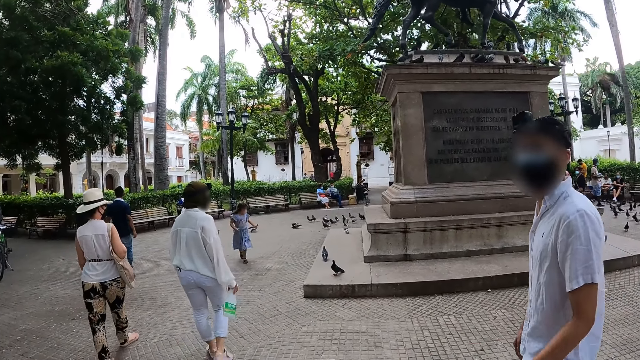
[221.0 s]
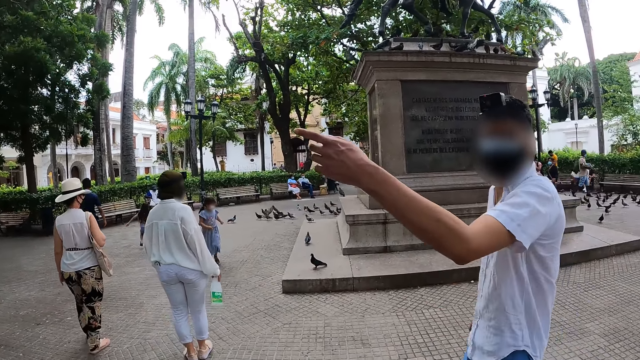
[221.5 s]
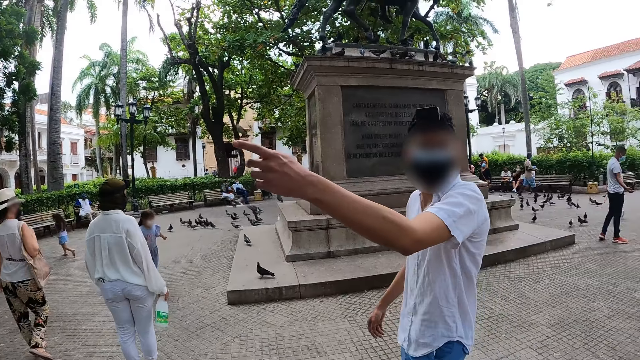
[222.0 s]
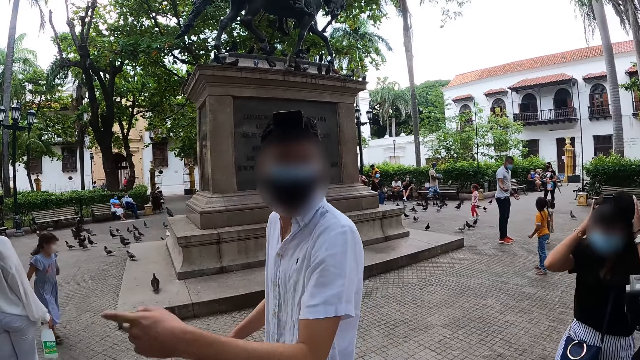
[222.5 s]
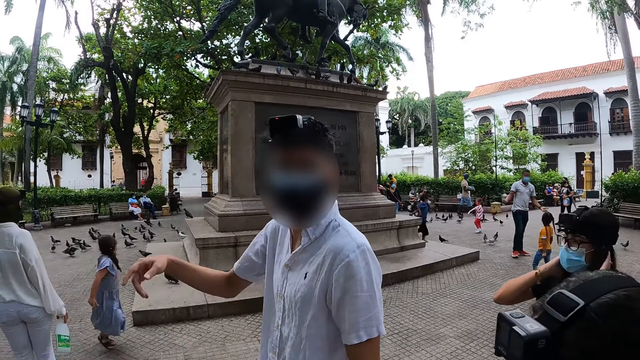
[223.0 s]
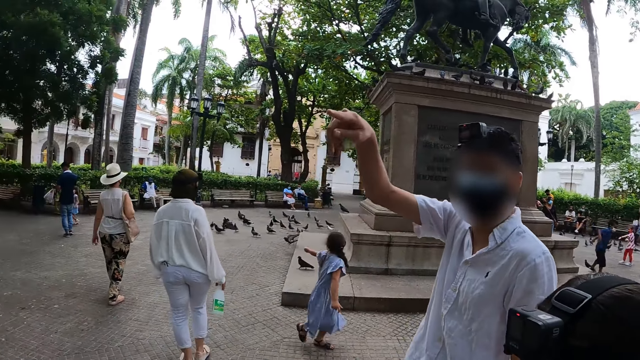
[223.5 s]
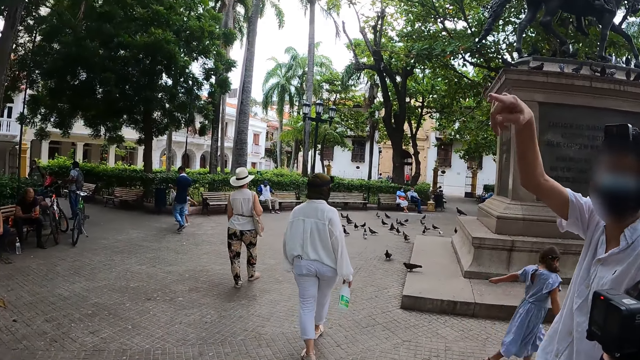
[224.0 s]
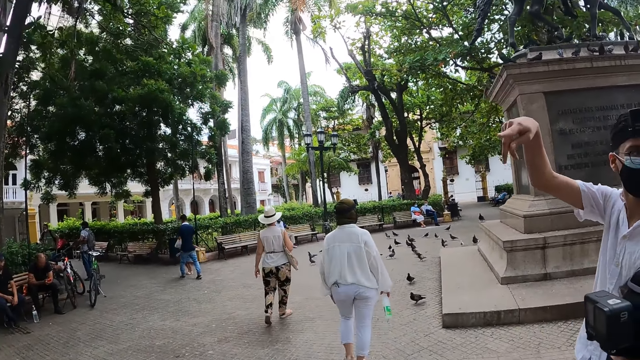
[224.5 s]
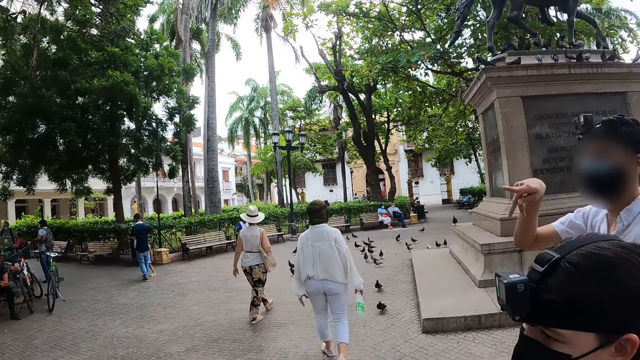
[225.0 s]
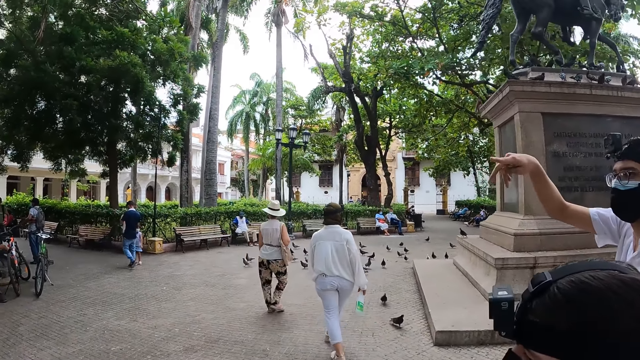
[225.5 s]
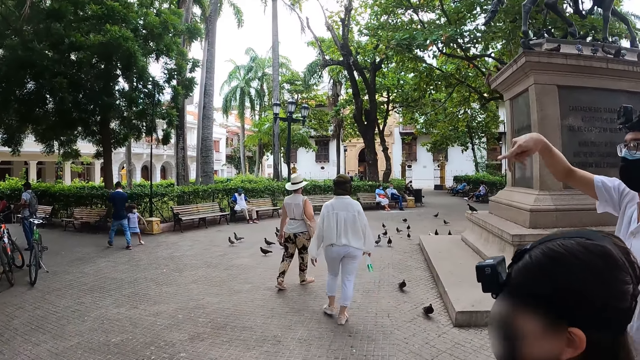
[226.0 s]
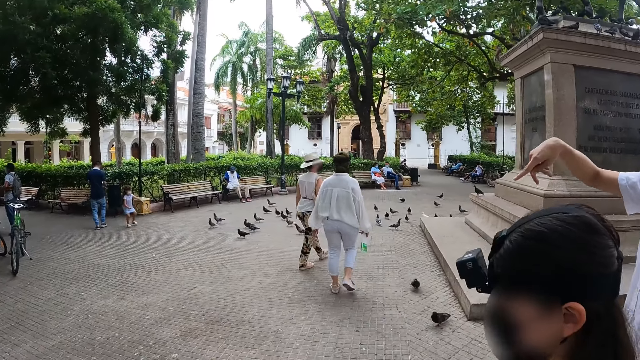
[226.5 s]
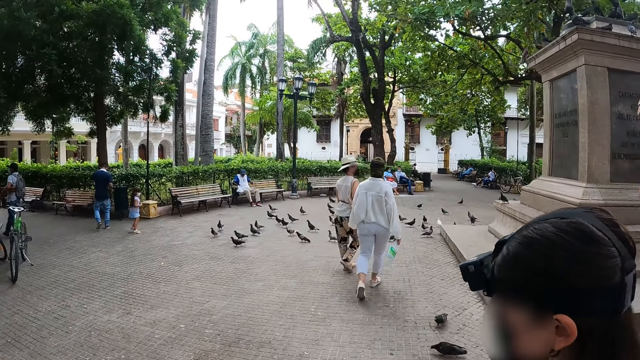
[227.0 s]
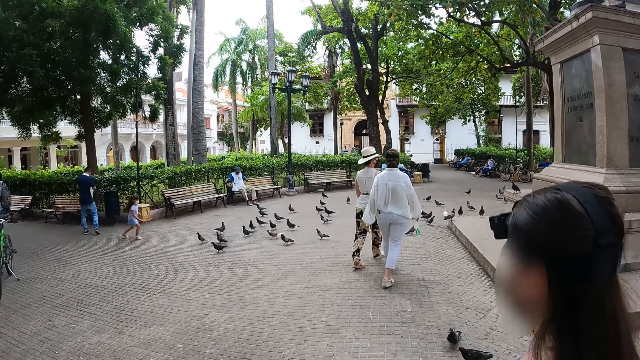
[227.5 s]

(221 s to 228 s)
The camera wearer converses with a man.

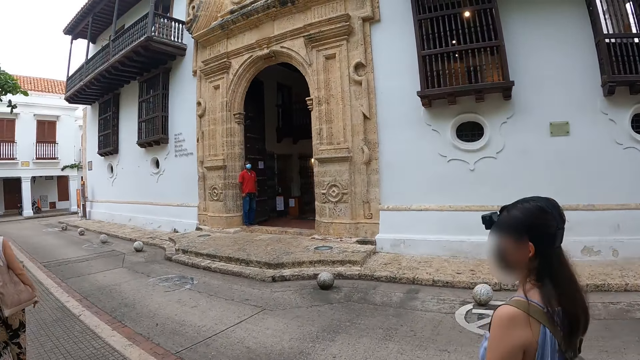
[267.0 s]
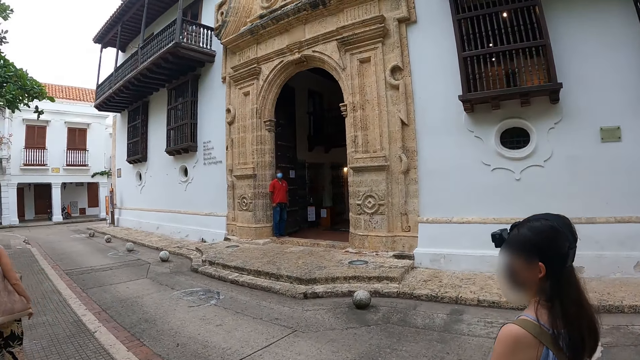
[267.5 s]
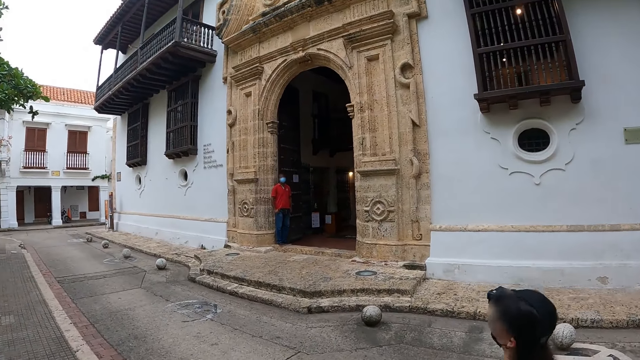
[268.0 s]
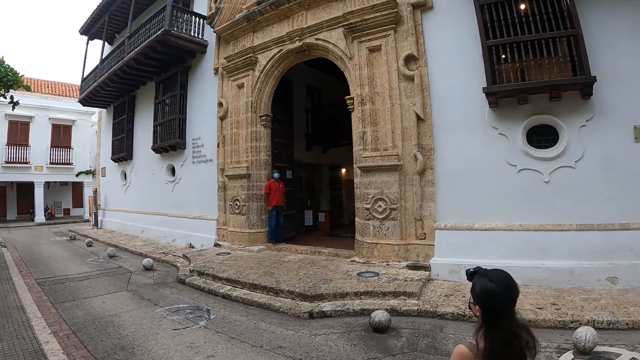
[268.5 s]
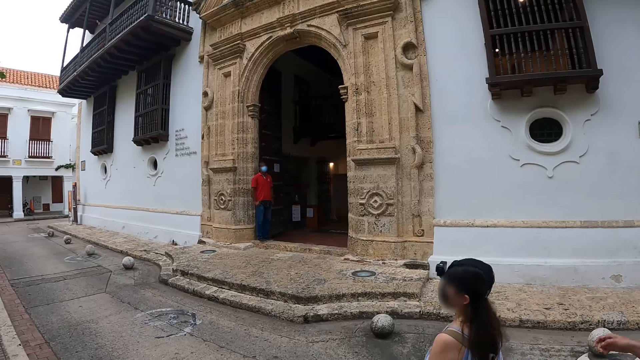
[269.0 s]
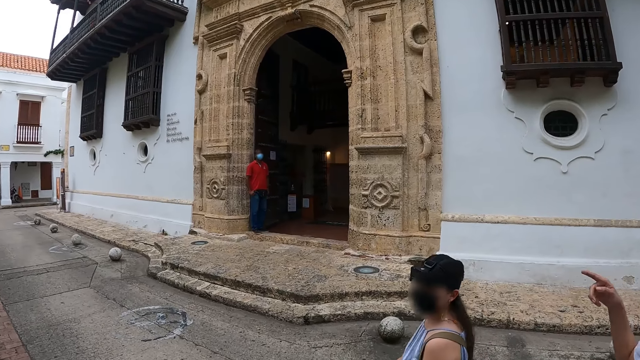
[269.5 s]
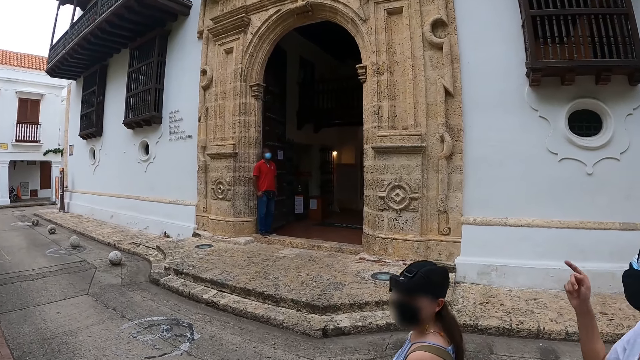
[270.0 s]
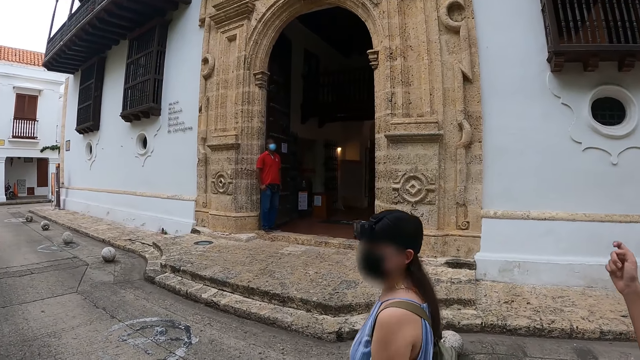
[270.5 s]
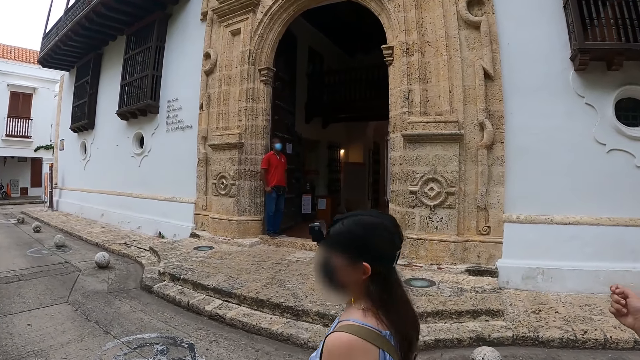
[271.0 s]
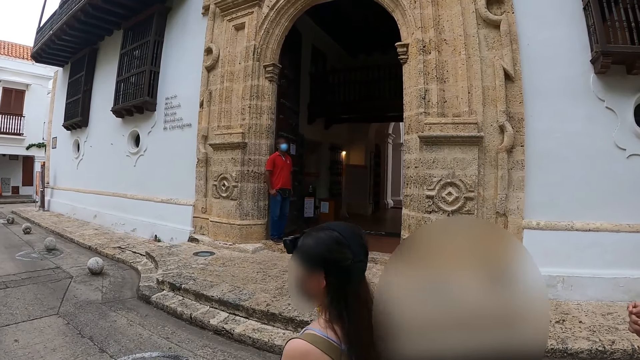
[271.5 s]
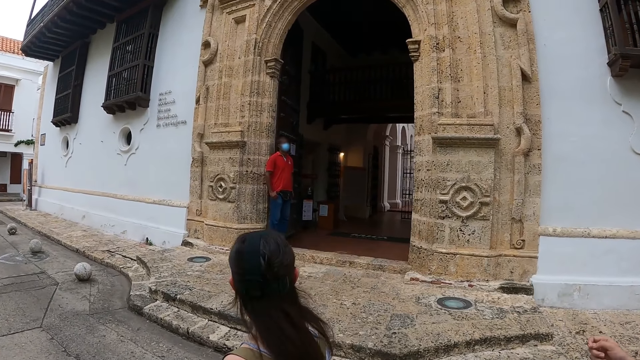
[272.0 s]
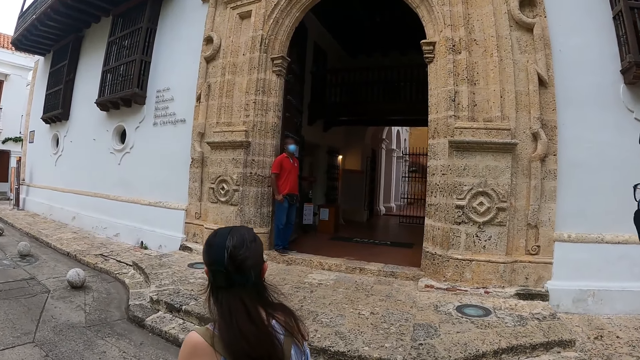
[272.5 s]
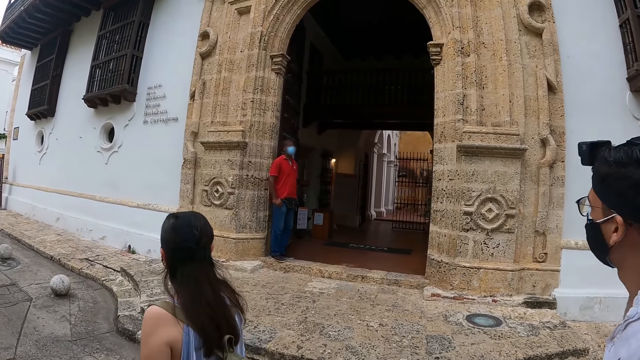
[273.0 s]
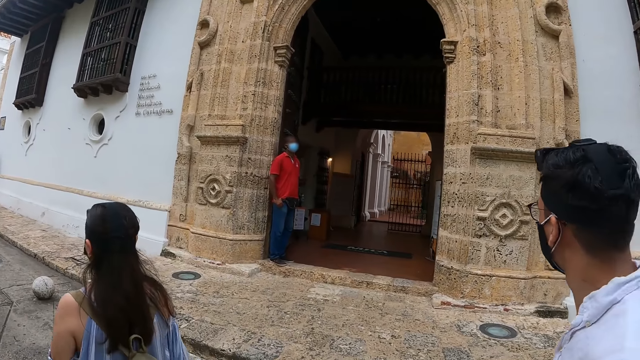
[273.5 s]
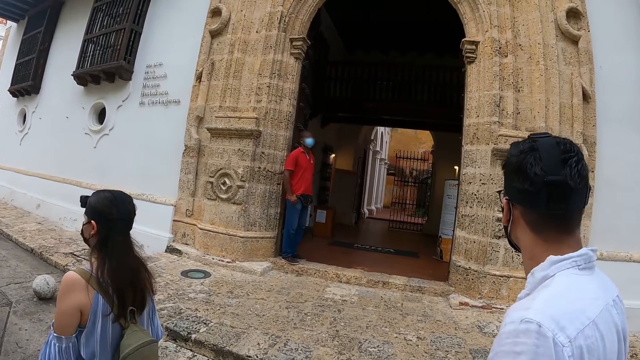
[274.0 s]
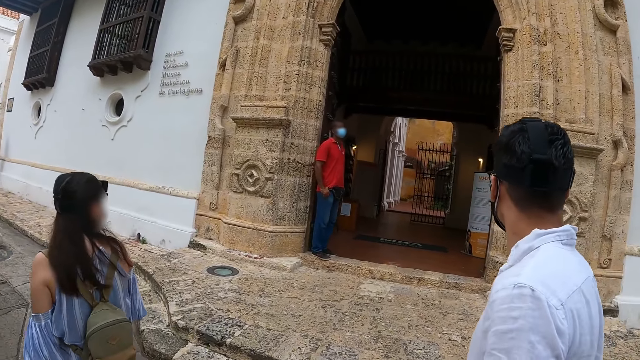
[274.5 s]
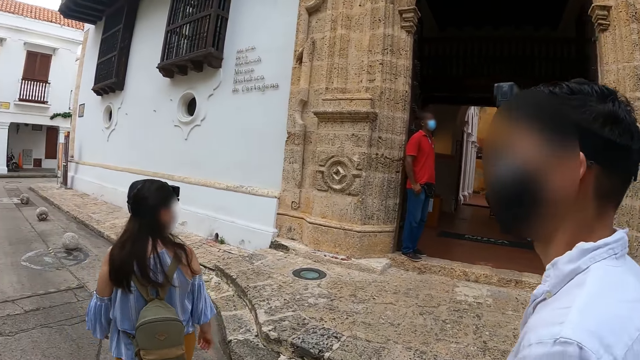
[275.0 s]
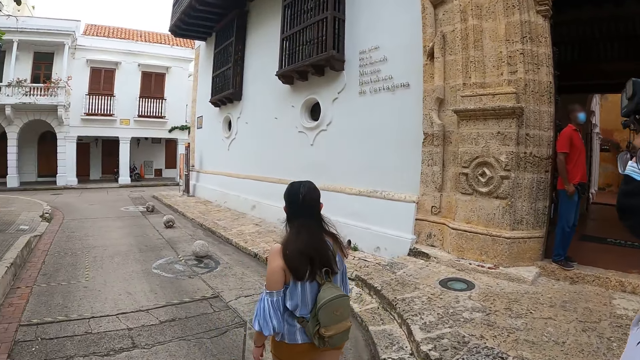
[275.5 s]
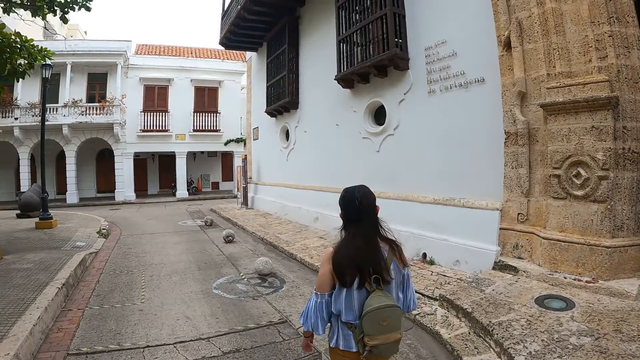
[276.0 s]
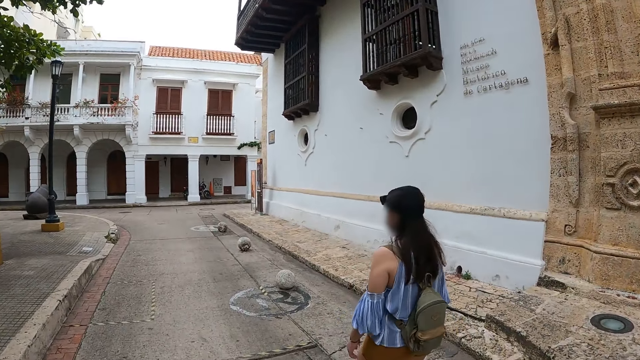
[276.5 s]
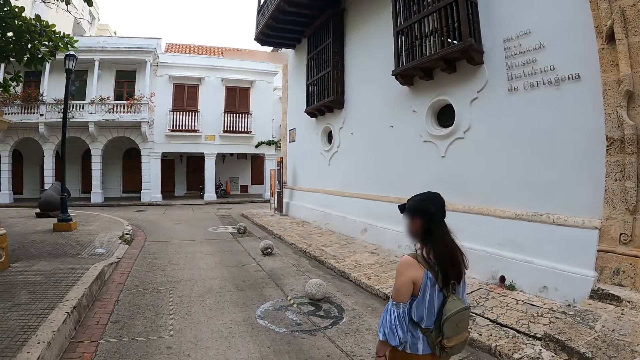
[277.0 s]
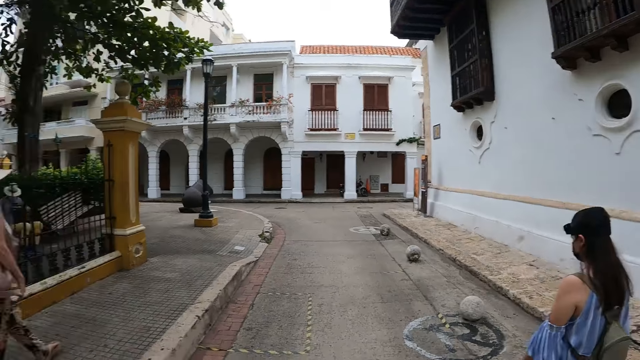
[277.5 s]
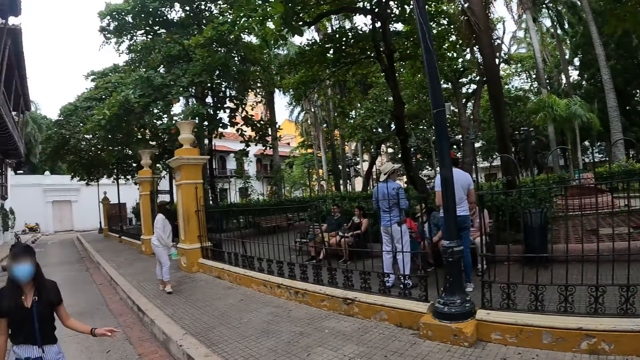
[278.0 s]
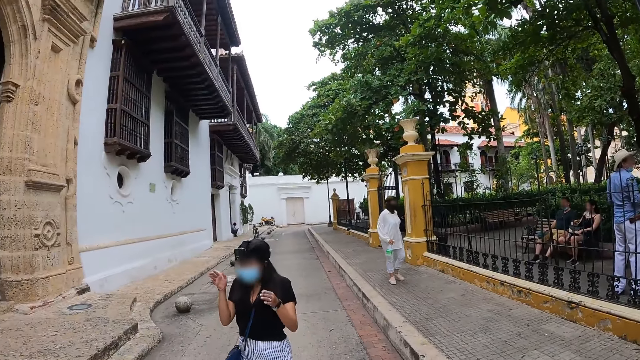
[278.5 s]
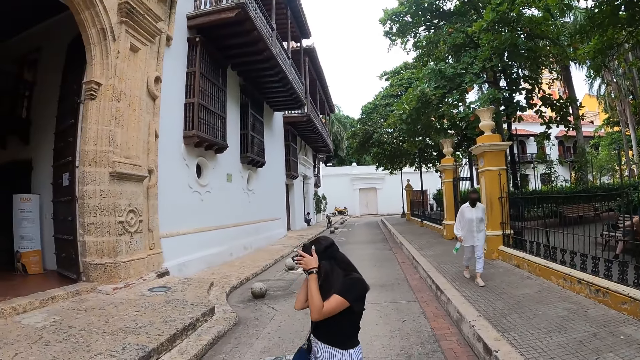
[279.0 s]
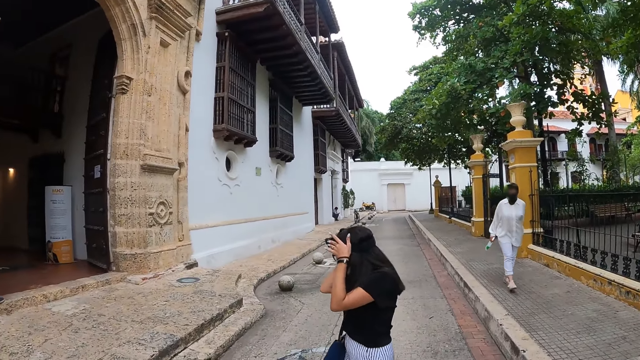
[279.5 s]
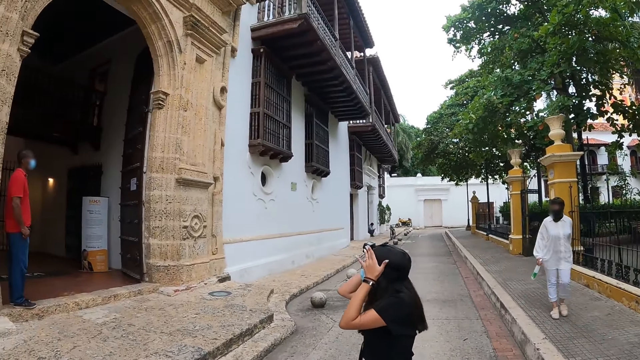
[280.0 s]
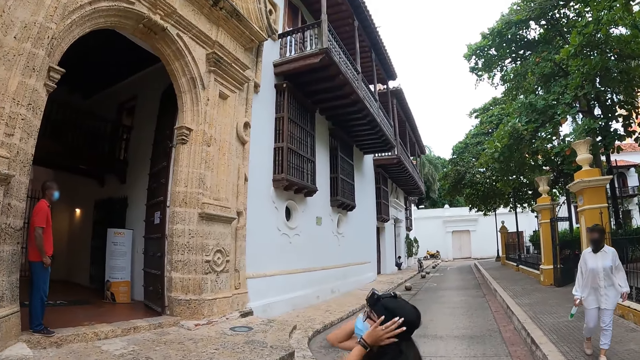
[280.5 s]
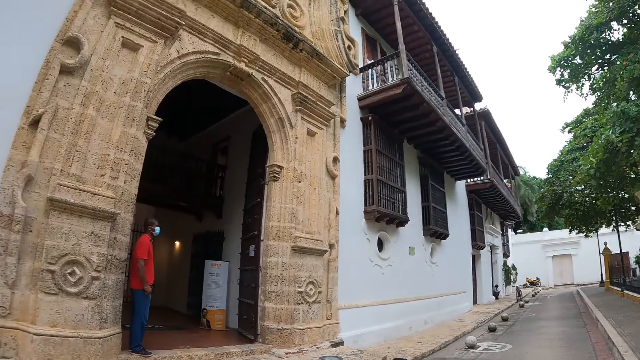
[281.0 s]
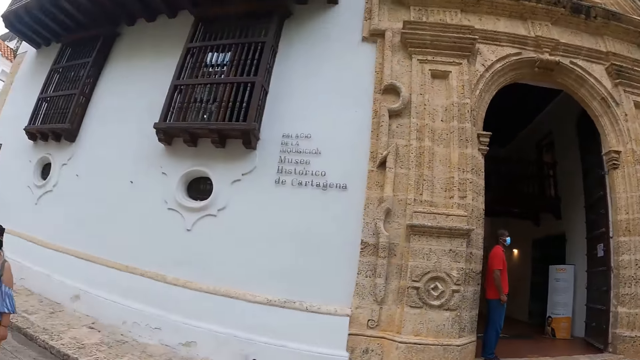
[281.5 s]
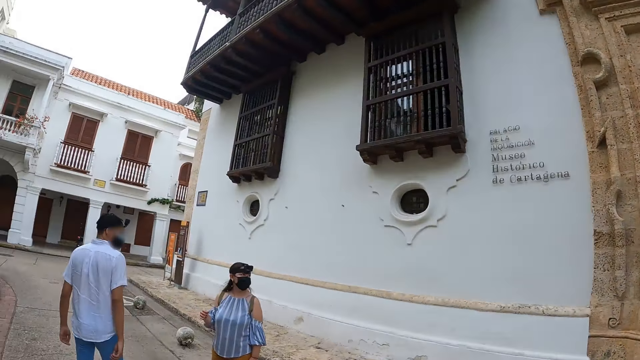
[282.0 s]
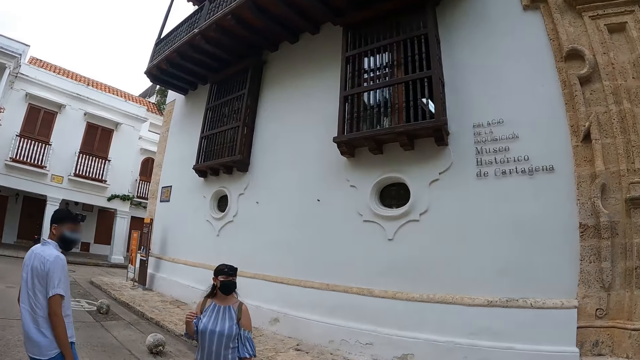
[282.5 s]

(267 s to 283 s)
The camera wearer walks on the road. They walk on the road again. The woman adjusts a head-strap camera on her head with her hands.
